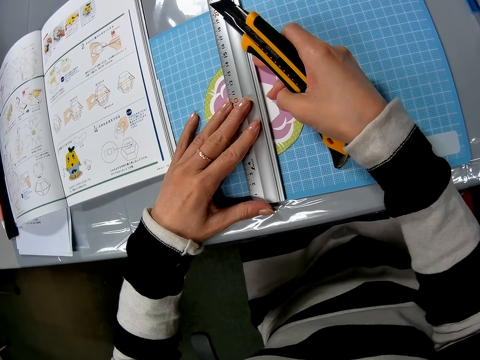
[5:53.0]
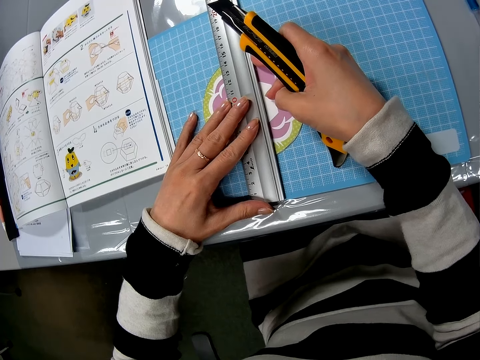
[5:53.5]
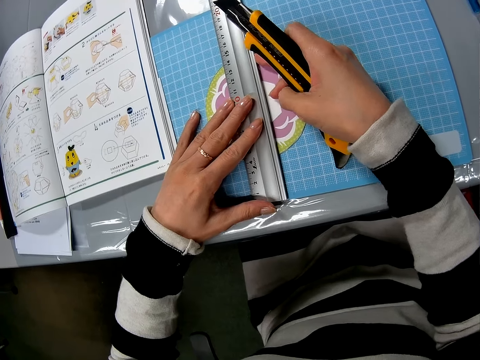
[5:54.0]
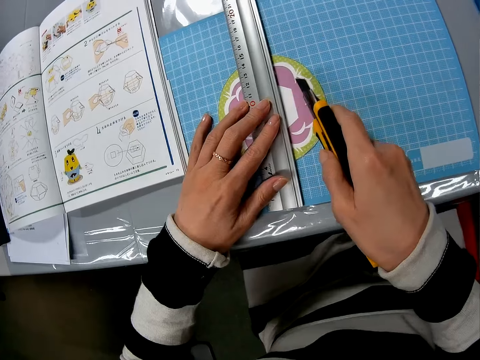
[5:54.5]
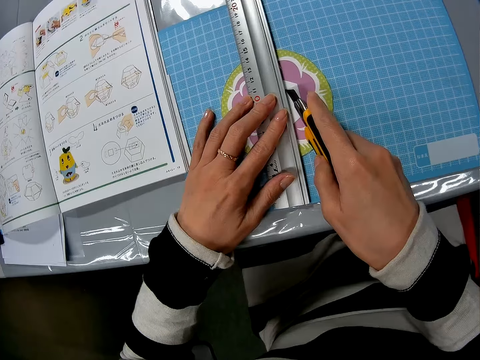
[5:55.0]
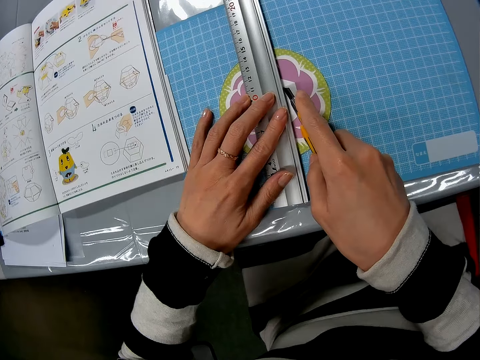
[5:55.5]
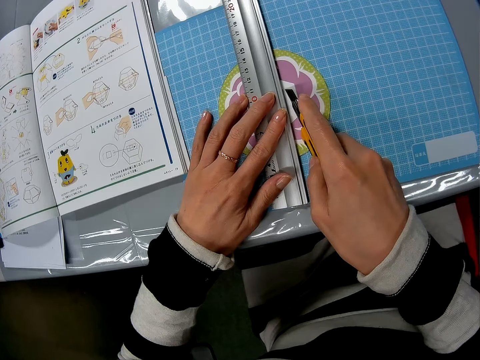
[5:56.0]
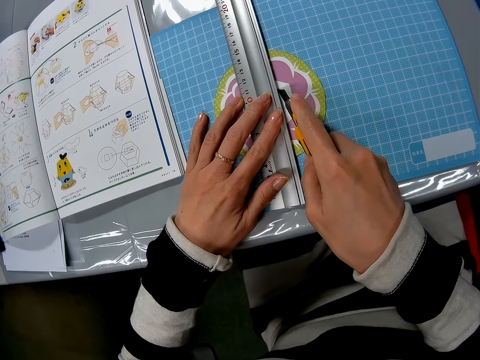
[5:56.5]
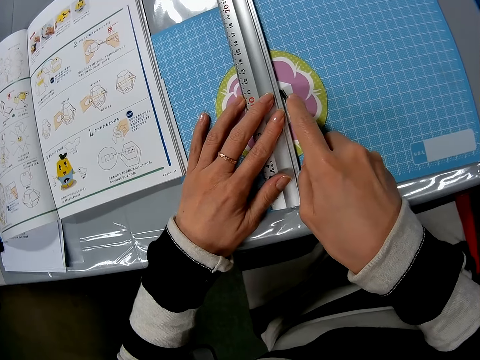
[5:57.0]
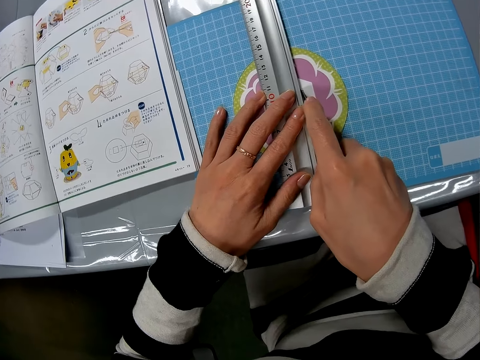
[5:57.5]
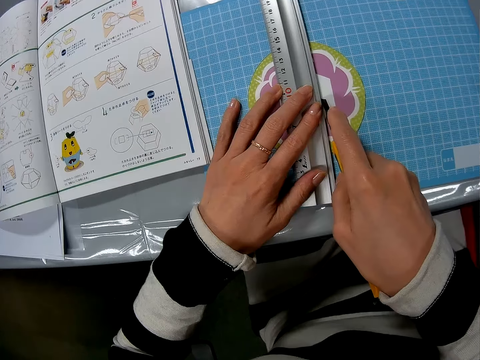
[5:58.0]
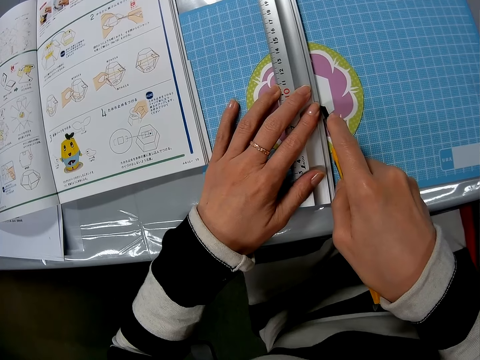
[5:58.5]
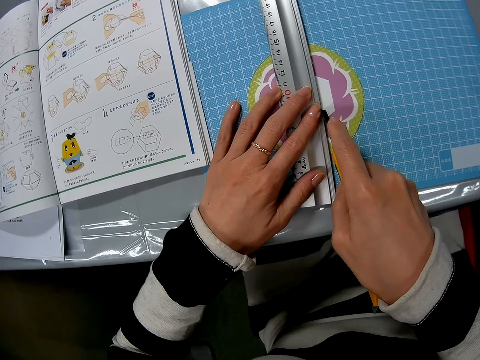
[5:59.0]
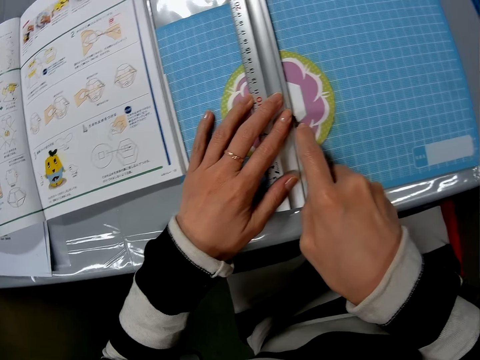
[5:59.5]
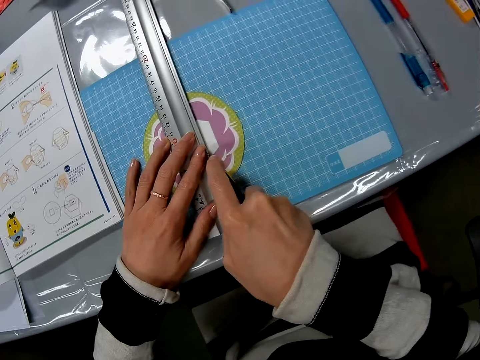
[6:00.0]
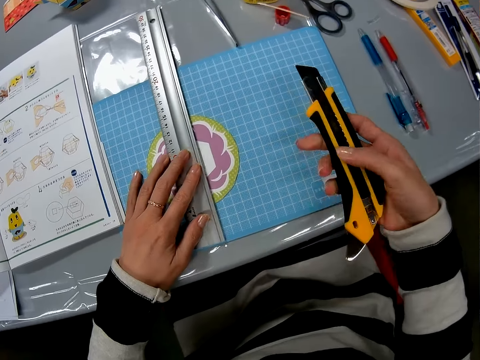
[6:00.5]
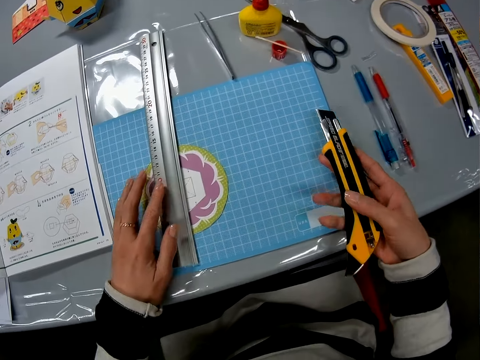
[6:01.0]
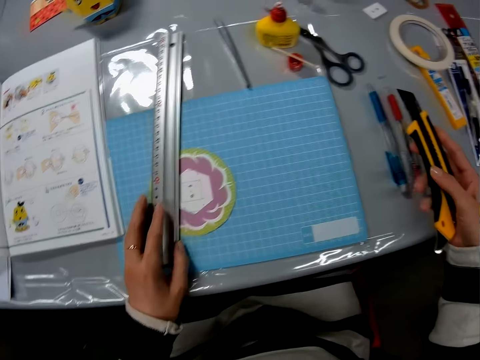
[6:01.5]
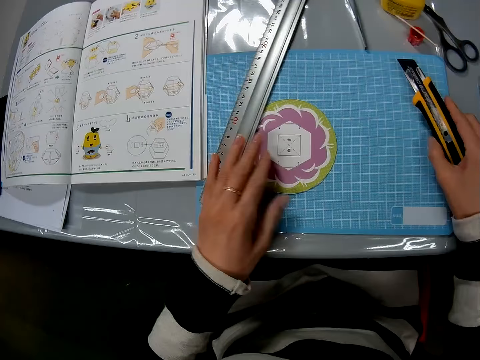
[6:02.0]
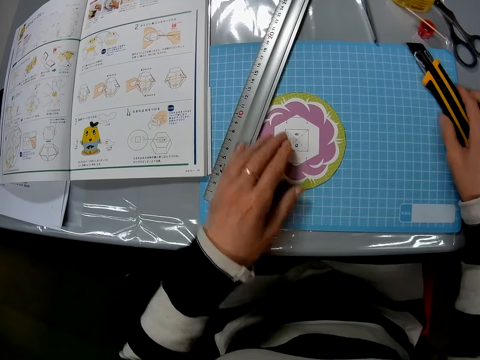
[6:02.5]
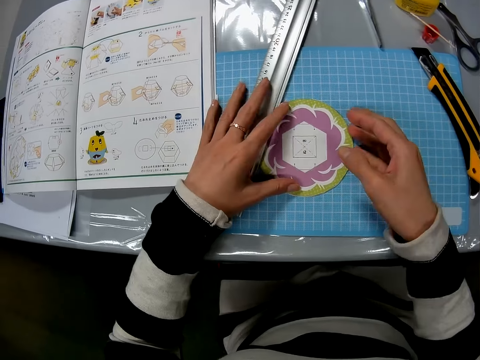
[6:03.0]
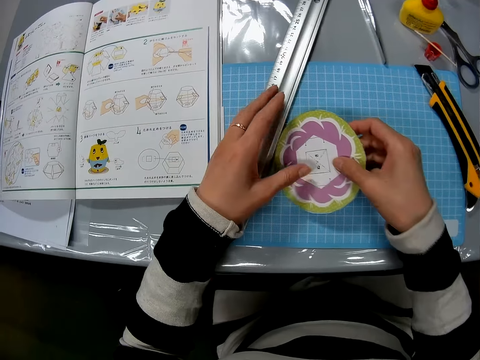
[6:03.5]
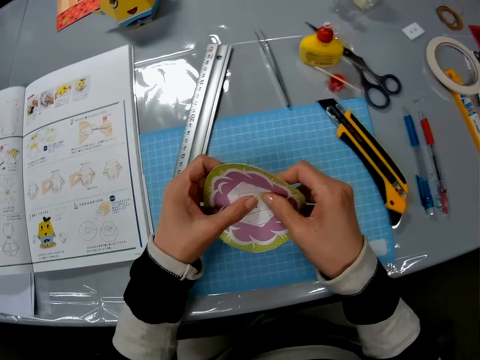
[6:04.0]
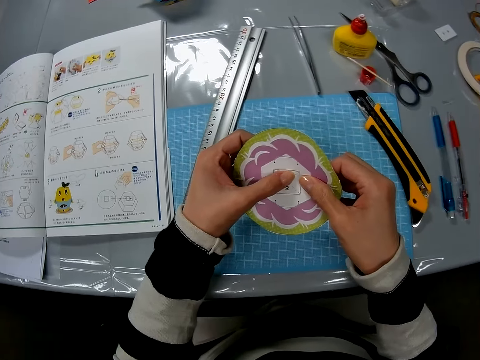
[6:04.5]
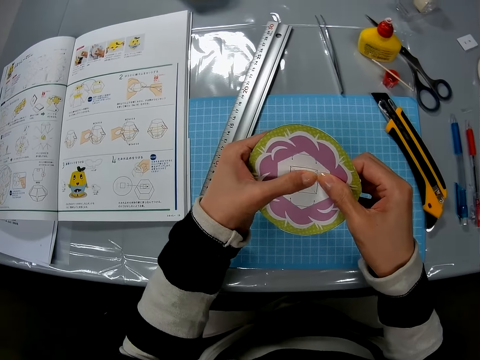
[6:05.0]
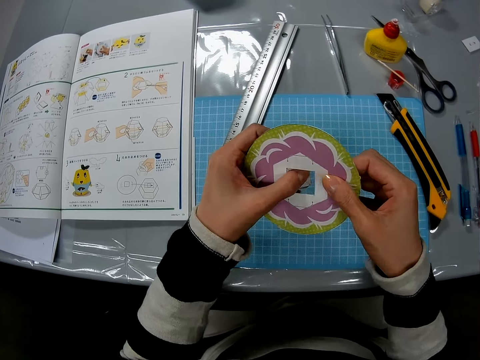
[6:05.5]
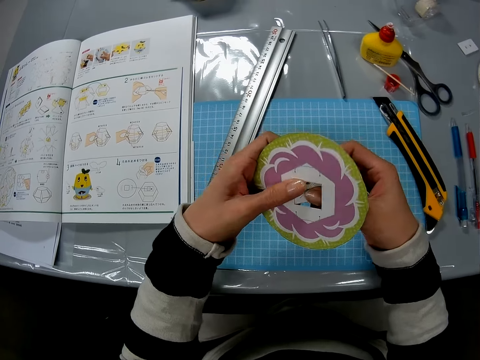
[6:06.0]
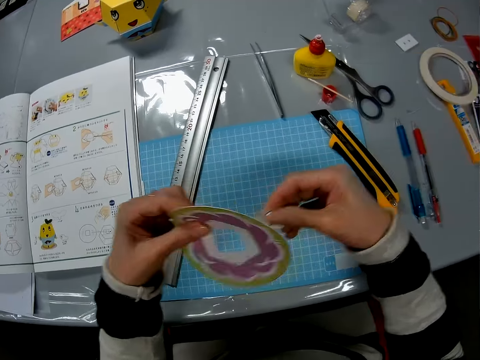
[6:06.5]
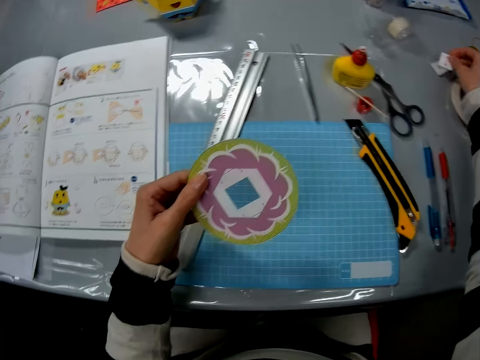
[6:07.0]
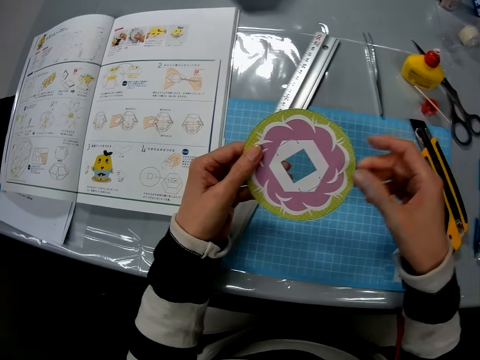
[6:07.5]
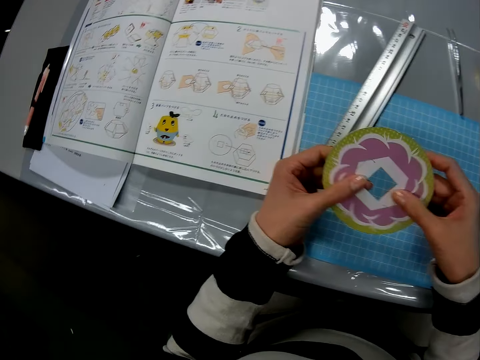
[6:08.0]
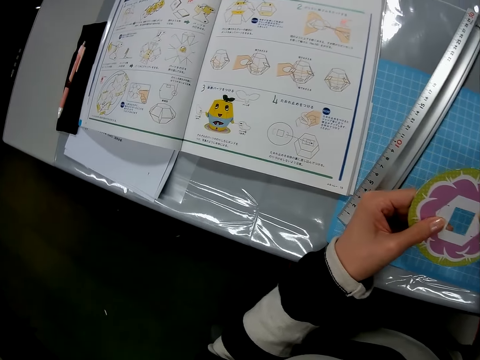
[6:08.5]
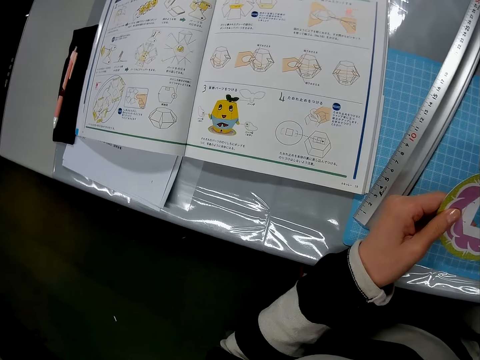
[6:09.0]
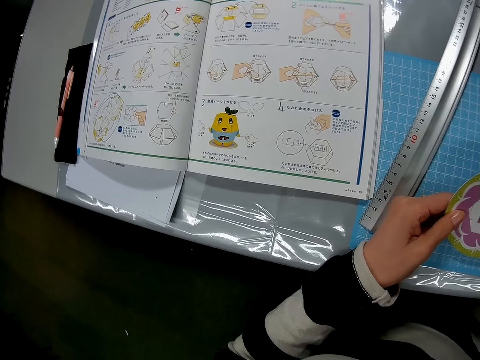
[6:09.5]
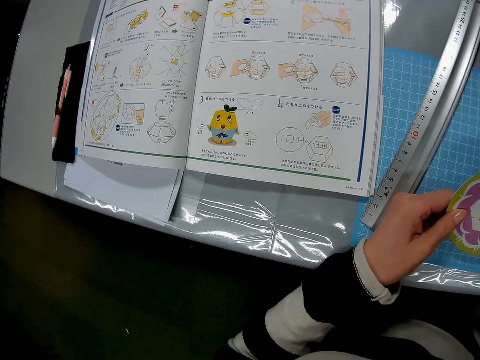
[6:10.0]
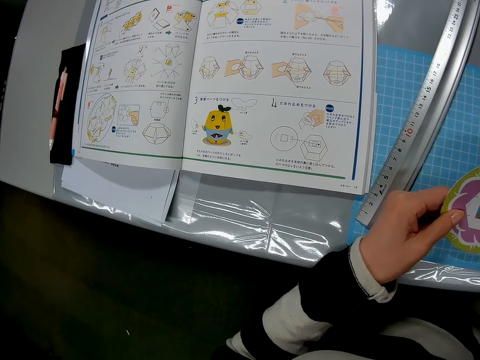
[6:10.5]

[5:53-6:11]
The camera wearer cuts the craft piece or flat carton with a craft knife. They place the craft knife on the table. They pick up the art piece. They make a hole in the flat carton. They remove the cut piece. They put the cut piece on the table. They hold the art piece.

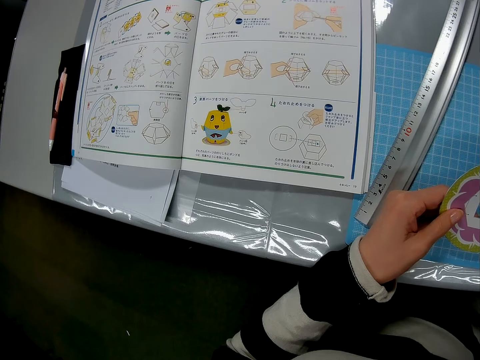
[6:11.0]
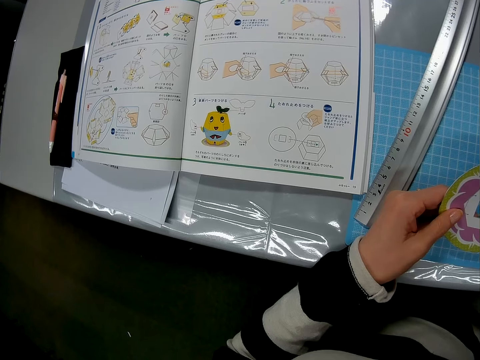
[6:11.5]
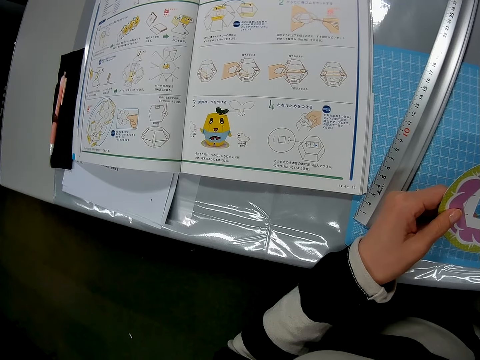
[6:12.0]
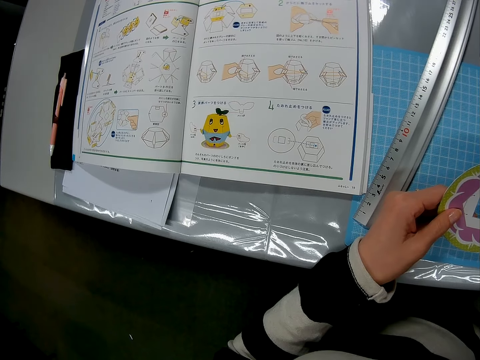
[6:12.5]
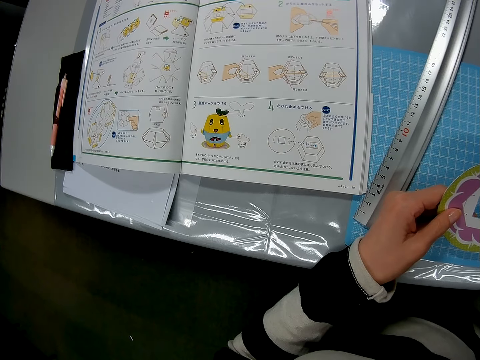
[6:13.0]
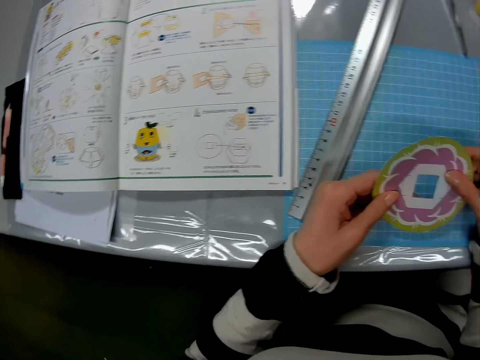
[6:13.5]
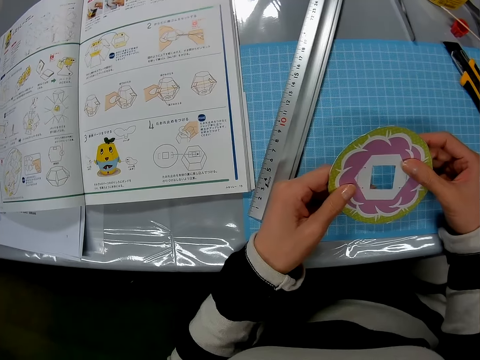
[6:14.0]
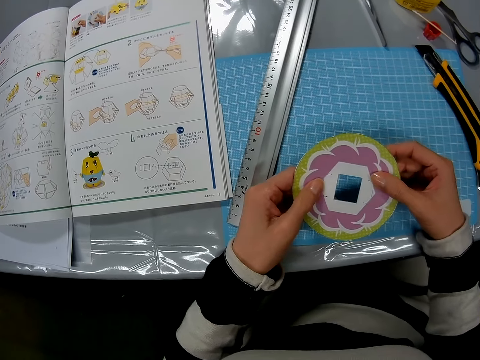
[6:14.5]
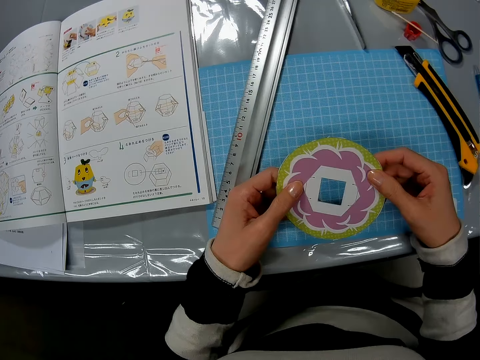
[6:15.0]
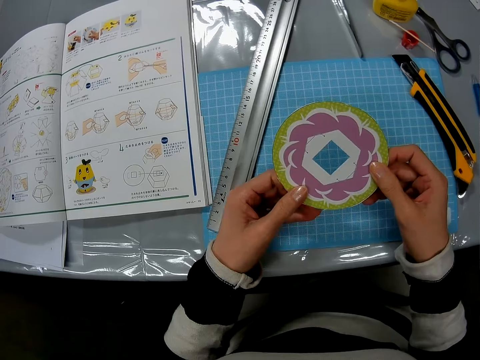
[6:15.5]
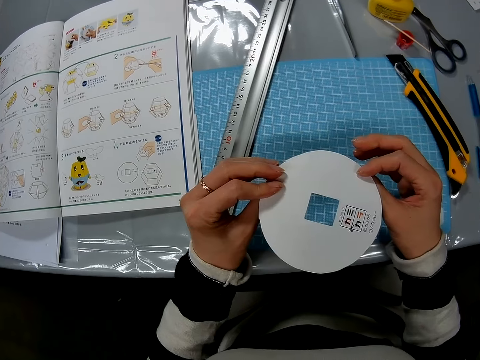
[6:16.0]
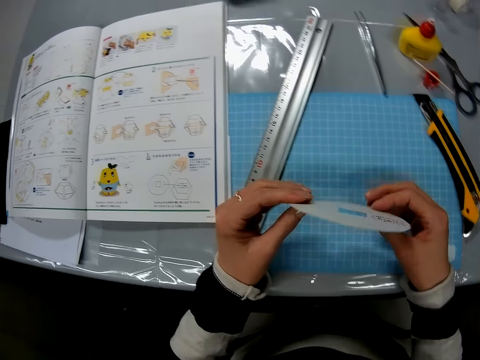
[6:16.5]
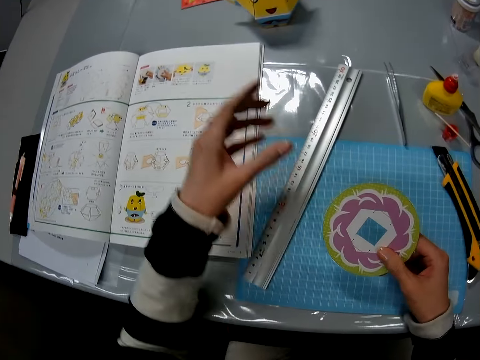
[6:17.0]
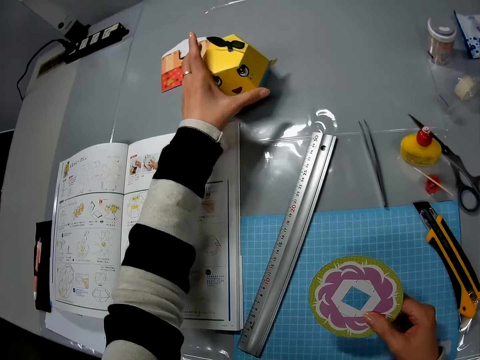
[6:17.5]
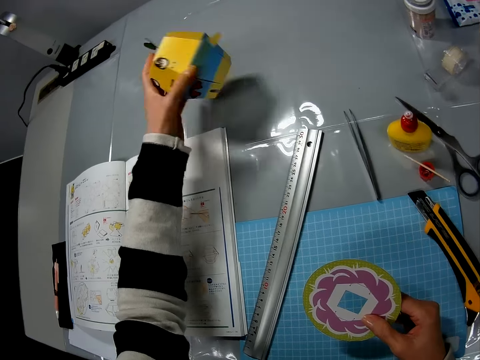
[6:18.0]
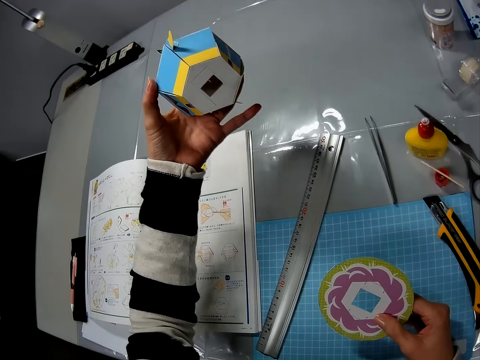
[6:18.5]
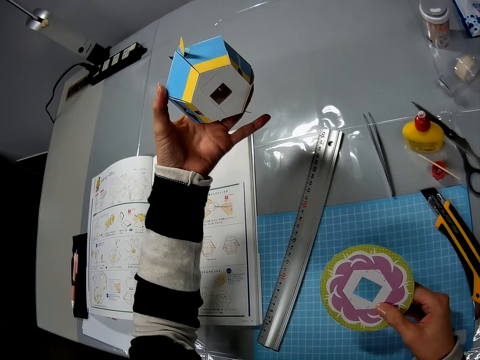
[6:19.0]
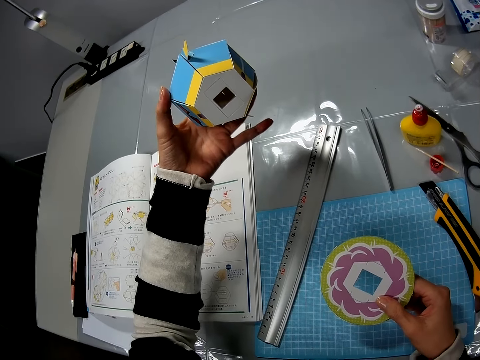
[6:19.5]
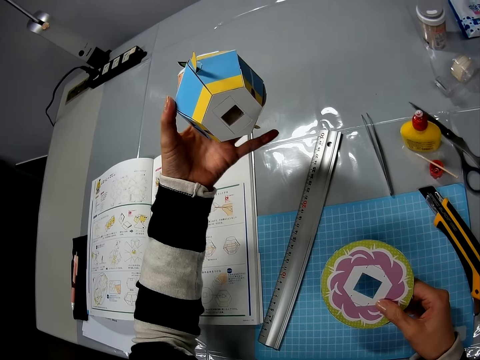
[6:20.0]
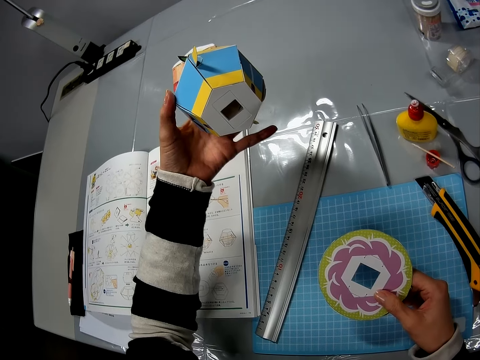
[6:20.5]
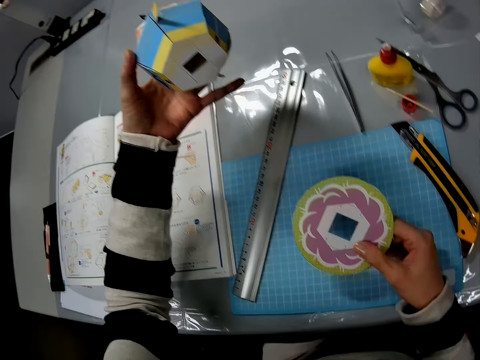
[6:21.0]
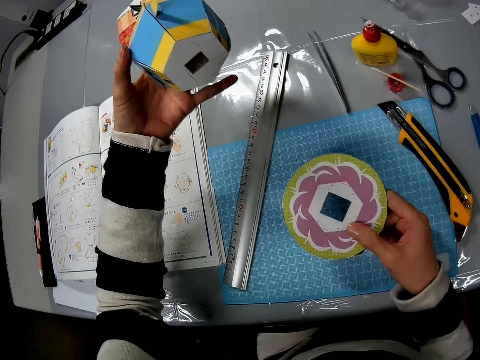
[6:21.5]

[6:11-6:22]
The camera wearer turns the art piece. They pick up the yellow art carton or artwork. They hold the artwork.
